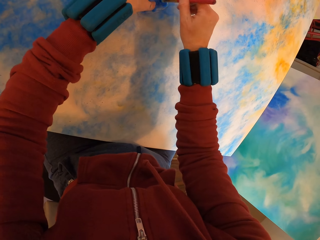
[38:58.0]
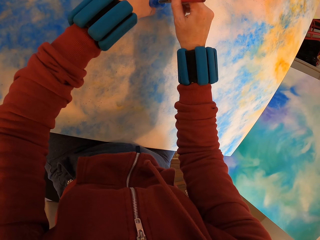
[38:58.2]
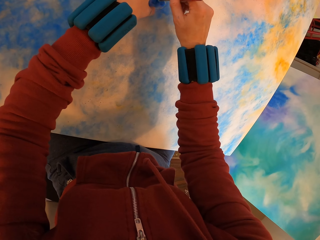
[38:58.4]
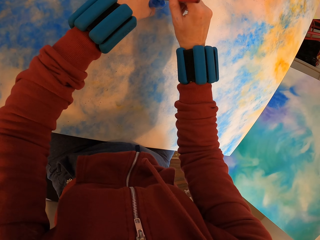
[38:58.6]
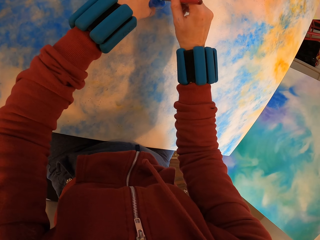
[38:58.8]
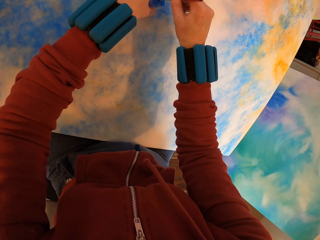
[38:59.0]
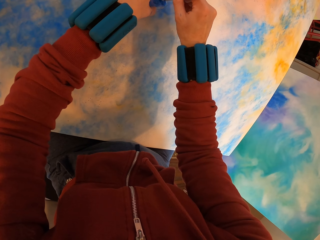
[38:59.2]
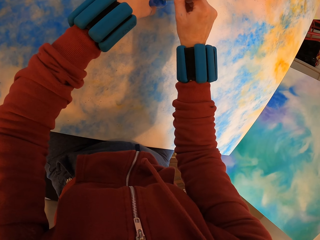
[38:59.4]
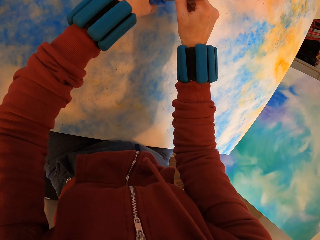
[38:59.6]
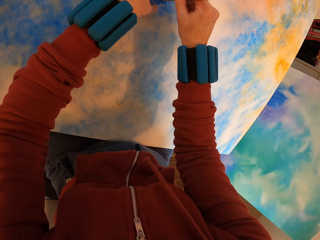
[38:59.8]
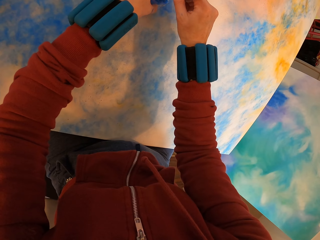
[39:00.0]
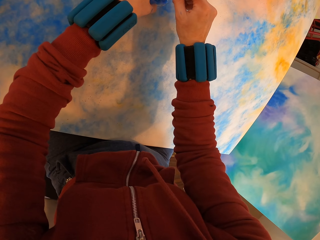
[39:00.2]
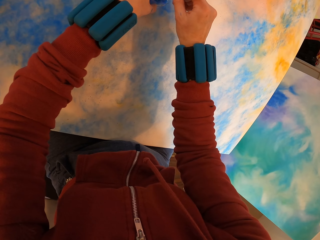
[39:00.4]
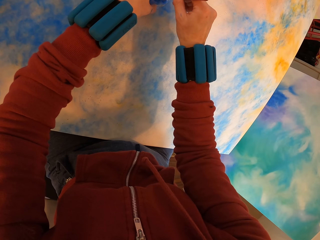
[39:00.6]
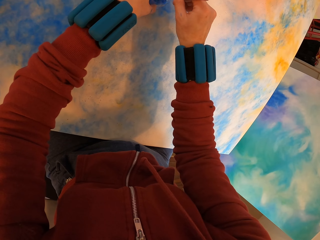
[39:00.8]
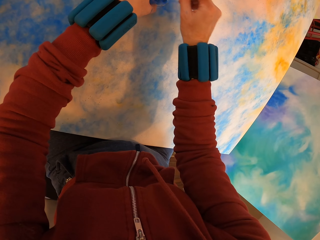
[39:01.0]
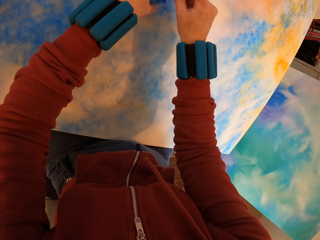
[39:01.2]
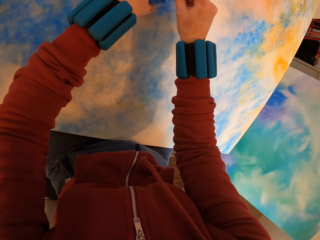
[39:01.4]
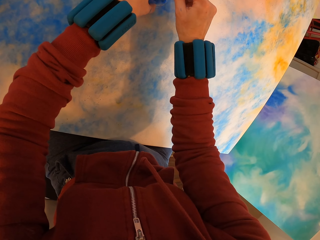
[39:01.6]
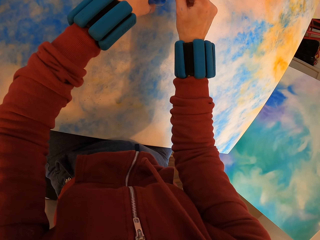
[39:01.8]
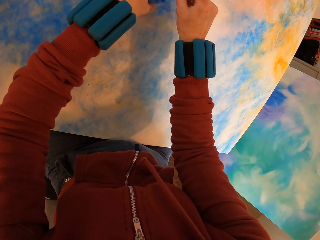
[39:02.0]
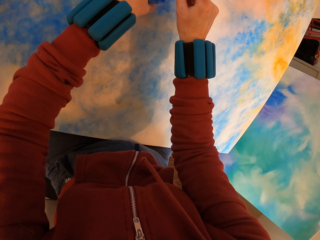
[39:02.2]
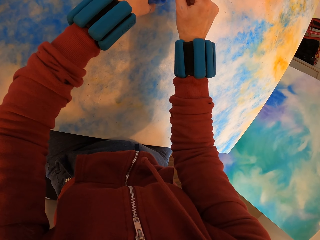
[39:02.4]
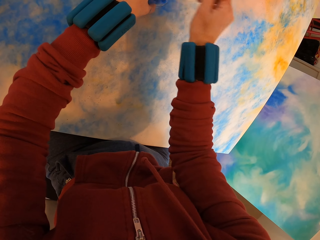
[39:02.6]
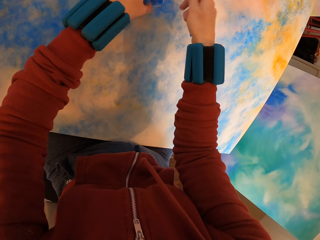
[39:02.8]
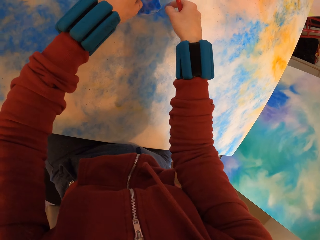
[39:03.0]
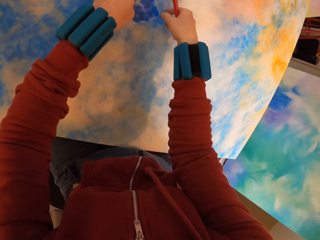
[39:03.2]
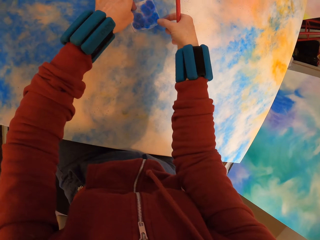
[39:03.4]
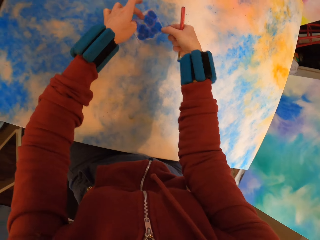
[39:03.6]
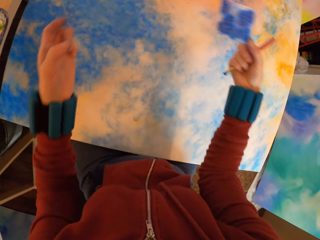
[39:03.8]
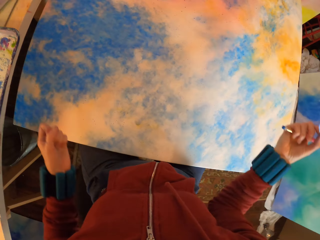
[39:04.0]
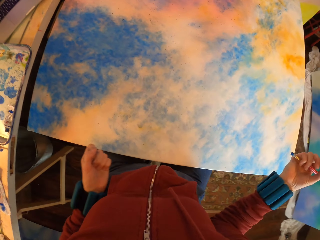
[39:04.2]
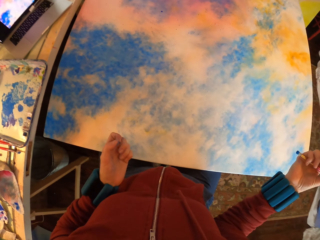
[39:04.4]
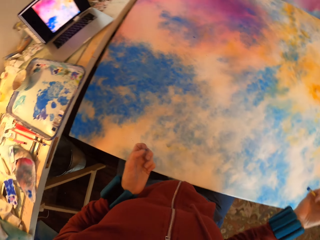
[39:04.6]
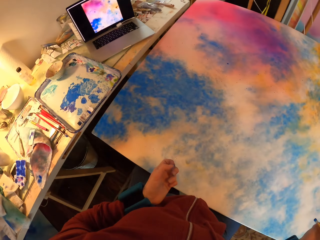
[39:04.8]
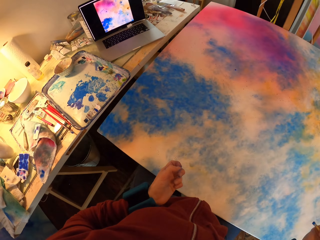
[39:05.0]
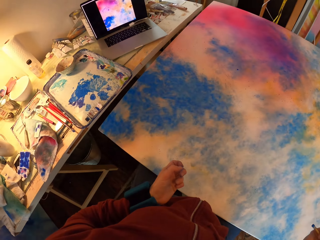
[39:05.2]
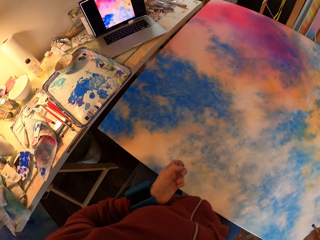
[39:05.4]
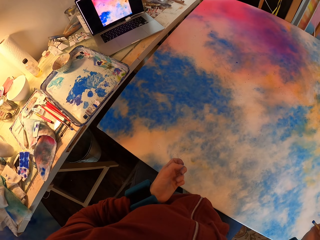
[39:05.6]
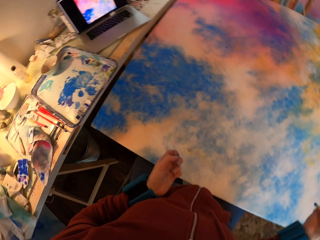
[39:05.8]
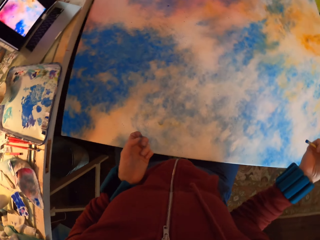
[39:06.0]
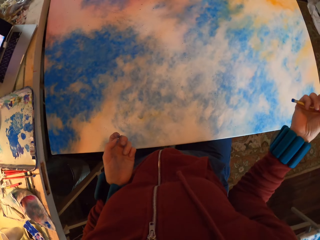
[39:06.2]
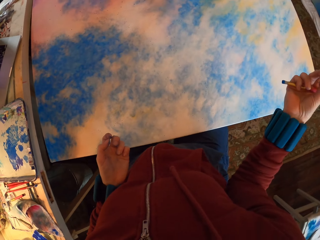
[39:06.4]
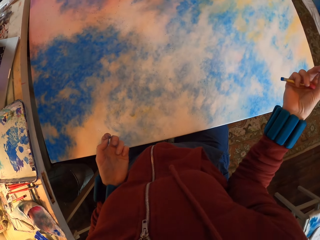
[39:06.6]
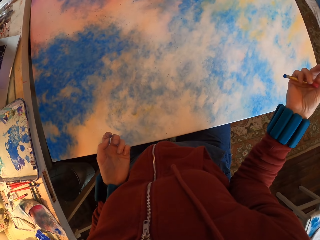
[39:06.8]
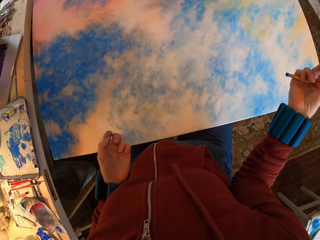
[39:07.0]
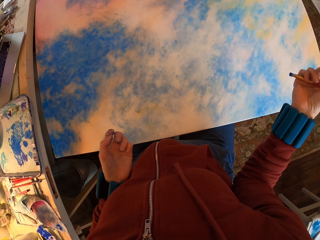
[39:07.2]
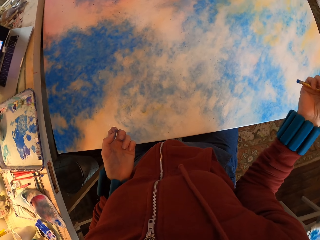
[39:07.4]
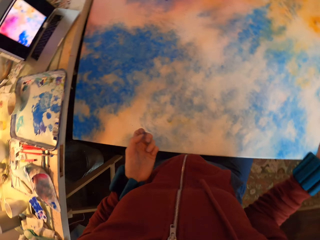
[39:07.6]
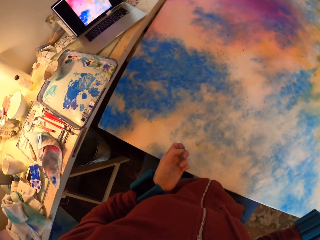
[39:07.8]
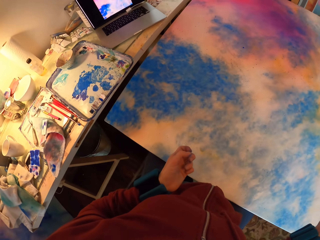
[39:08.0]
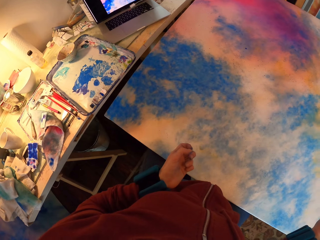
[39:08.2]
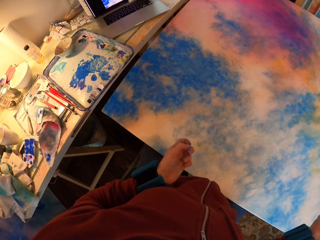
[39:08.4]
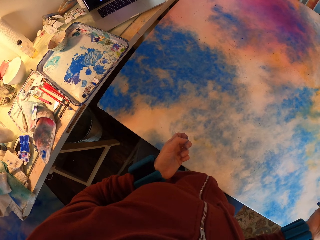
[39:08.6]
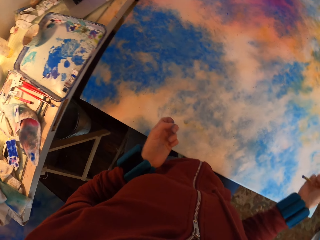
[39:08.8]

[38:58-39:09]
The camera wearer lifts the paper. They look around.

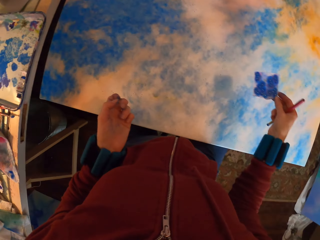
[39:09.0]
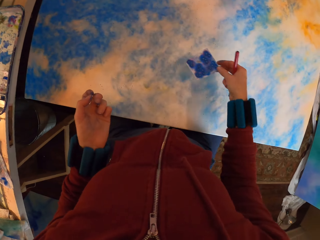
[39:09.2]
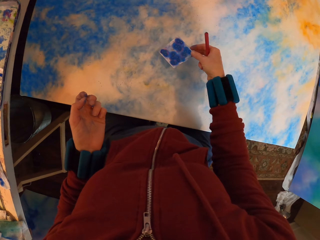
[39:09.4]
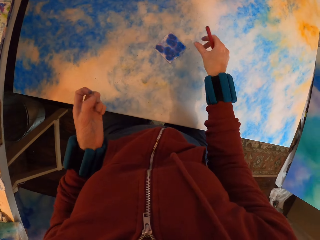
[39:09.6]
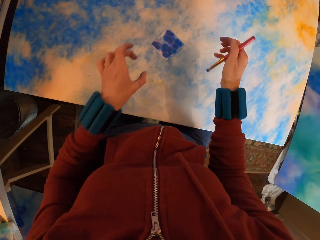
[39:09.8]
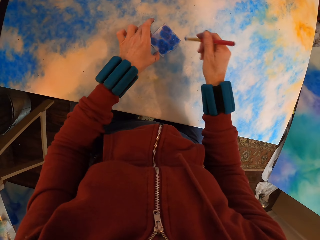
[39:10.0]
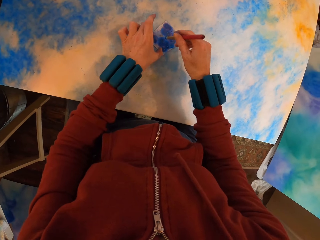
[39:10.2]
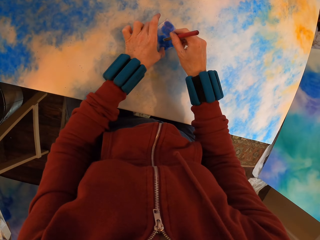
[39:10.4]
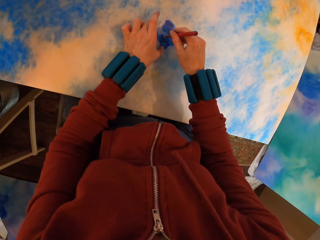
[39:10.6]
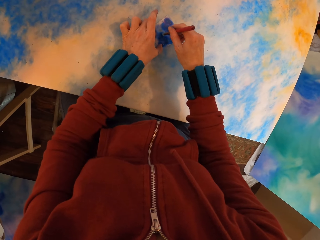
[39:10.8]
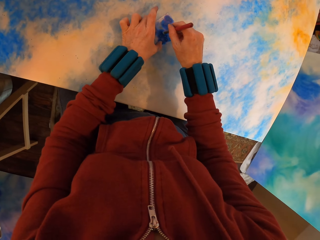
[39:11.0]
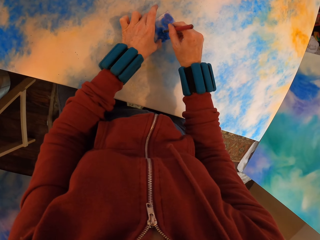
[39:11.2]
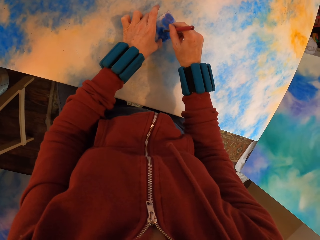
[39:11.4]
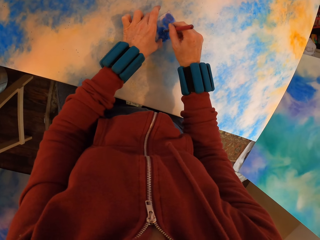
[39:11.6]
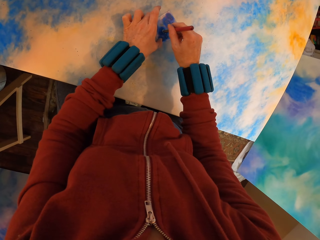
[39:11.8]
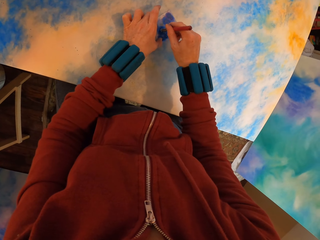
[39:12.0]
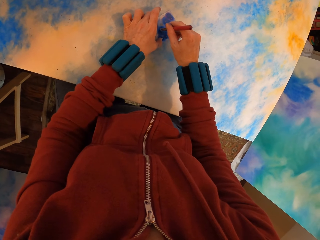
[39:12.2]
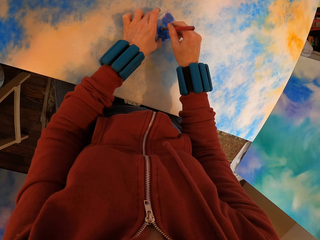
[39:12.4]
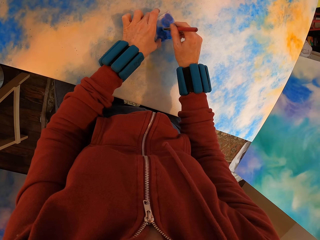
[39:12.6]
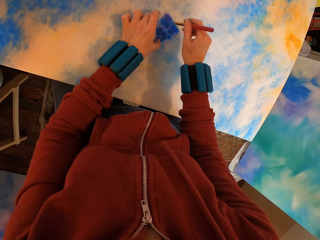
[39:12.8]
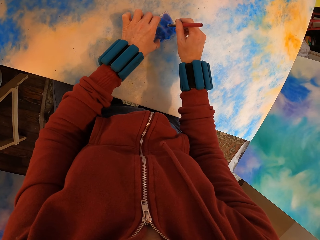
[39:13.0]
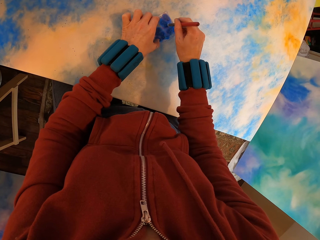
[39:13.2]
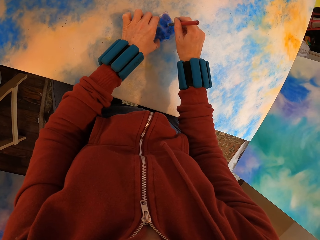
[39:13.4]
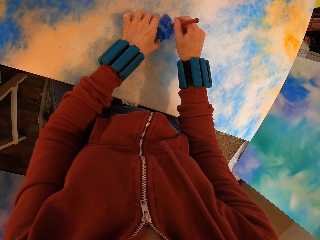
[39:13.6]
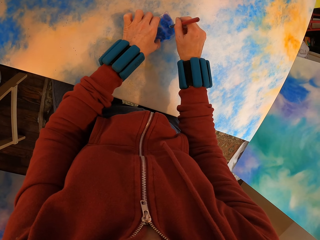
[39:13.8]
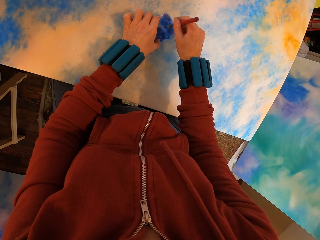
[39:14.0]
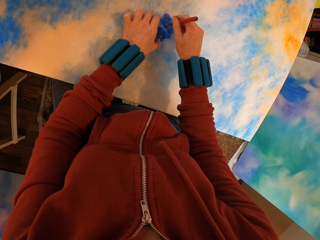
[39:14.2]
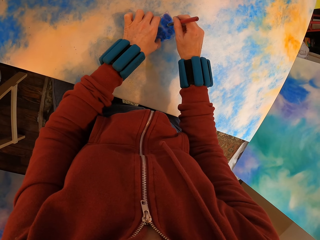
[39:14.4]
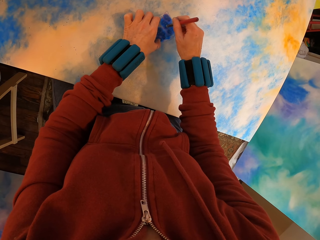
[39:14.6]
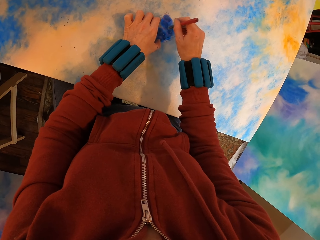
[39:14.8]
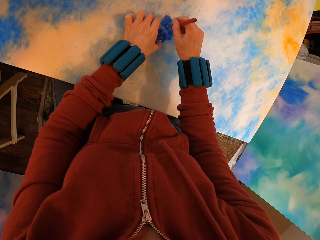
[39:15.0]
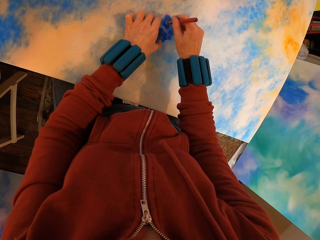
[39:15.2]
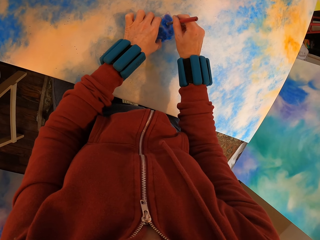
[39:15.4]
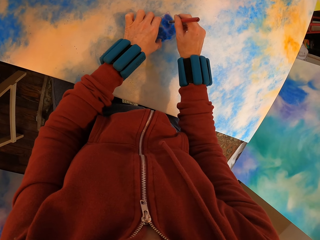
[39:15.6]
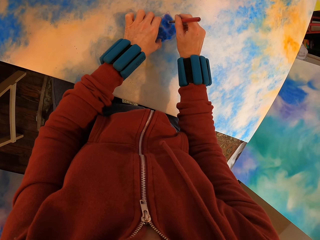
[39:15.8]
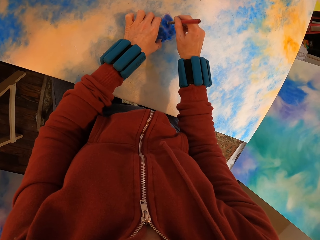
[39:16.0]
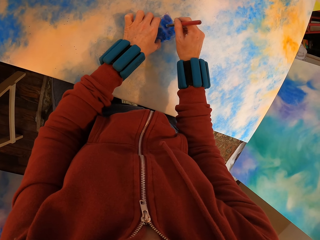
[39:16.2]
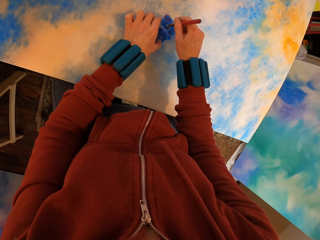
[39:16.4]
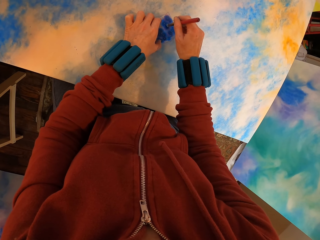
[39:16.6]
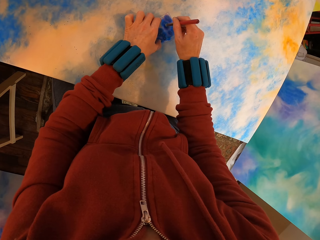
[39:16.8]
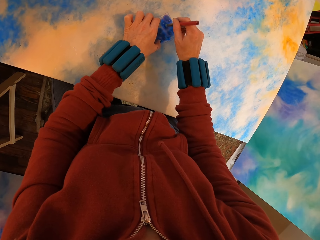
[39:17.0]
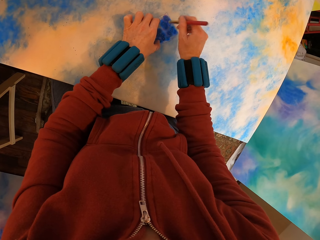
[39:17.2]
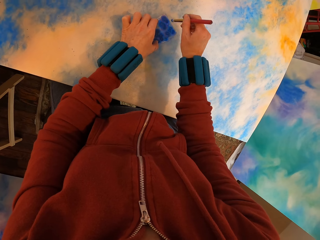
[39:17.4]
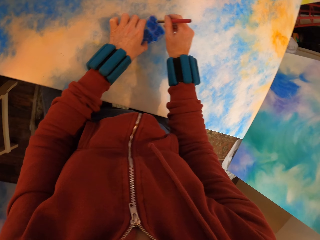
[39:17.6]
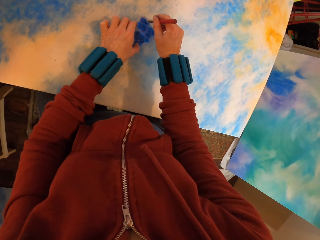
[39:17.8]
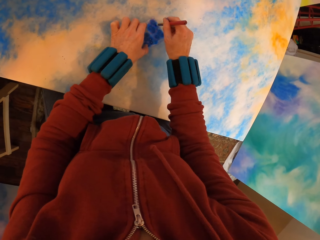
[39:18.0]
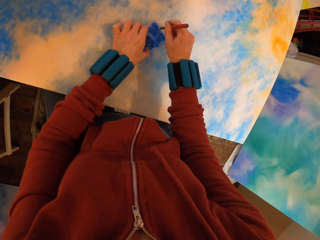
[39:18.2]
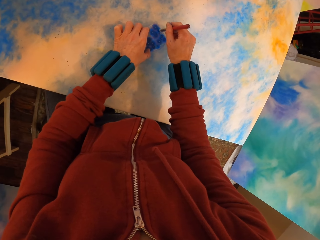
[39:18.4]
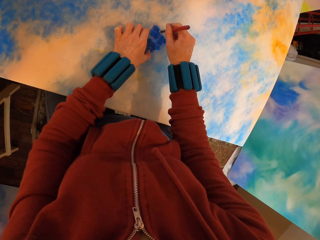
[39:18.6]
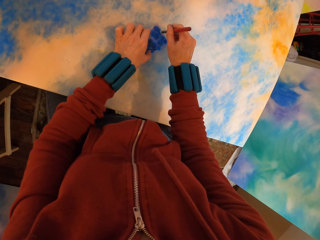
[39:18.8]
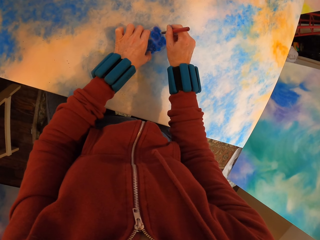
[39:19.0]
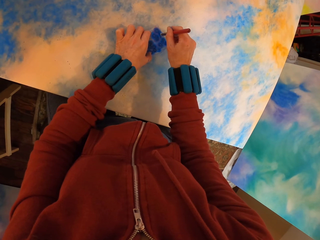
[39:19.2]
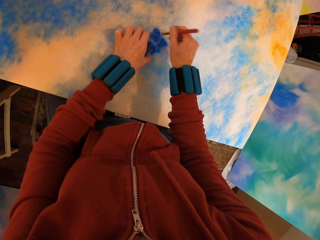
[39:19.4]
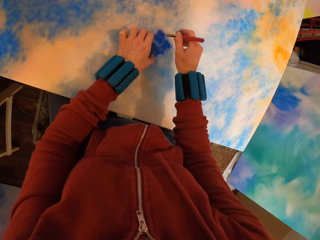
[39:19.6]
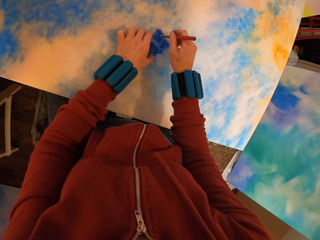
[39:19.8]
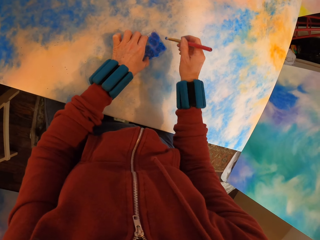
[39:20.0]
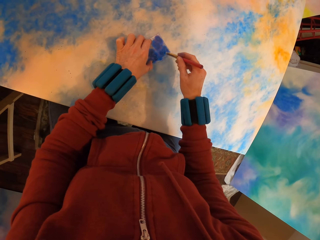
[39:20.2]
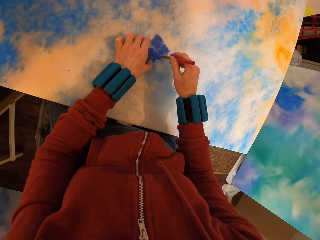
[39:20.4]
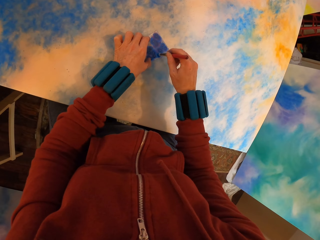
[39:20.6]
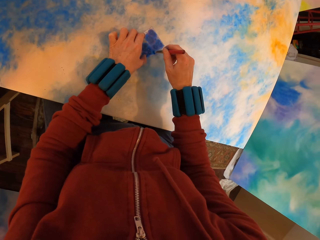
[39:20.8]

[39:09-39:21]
The camera wearer places the paper on the canvas. They paint the canvas.
